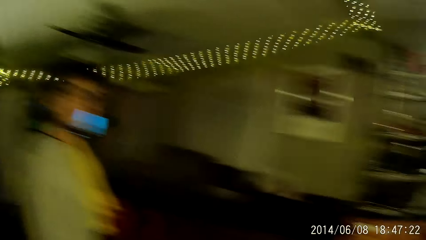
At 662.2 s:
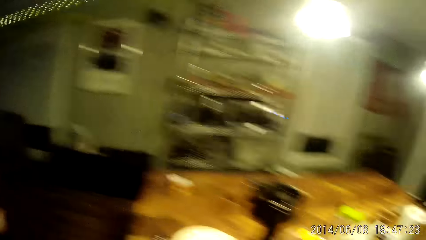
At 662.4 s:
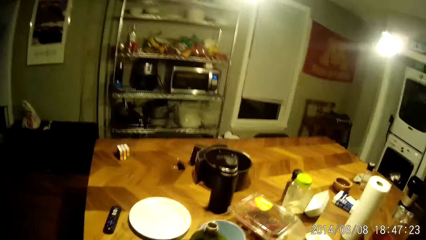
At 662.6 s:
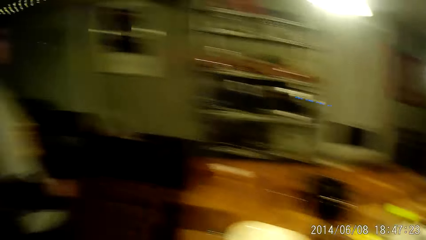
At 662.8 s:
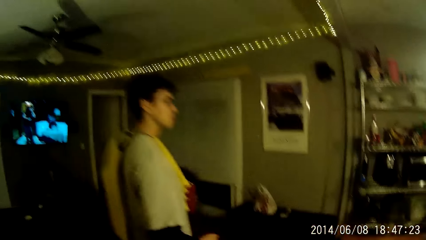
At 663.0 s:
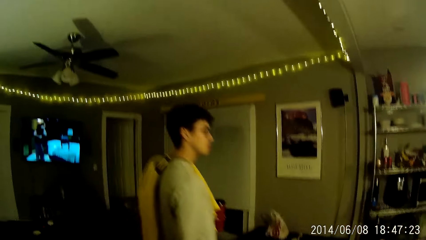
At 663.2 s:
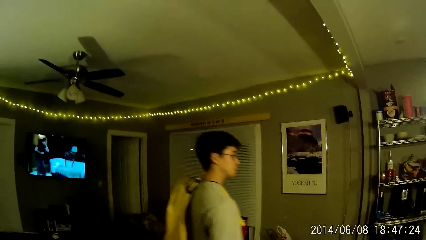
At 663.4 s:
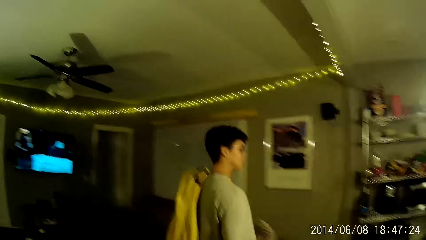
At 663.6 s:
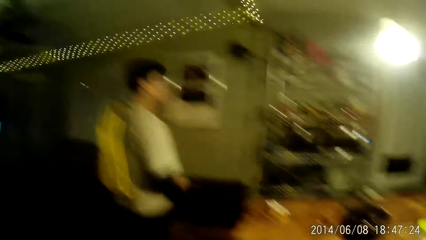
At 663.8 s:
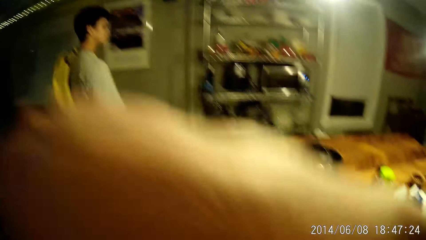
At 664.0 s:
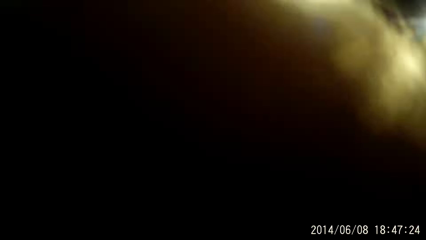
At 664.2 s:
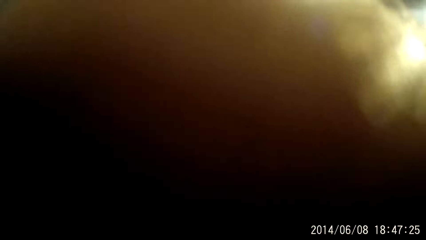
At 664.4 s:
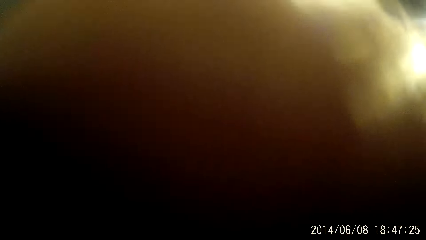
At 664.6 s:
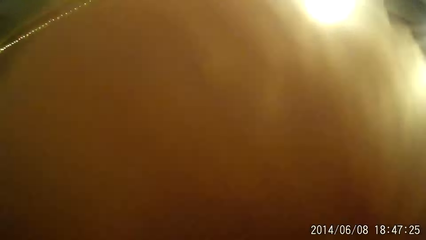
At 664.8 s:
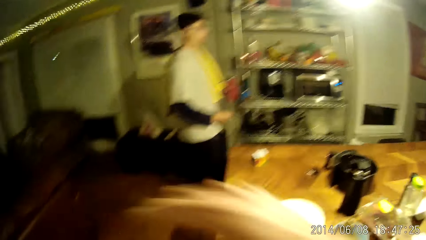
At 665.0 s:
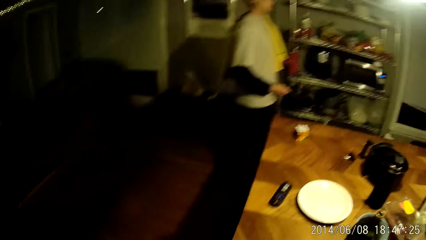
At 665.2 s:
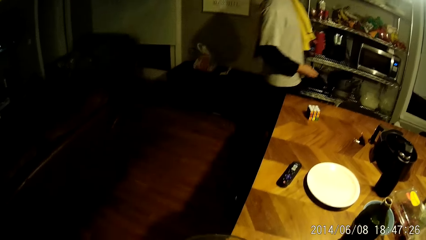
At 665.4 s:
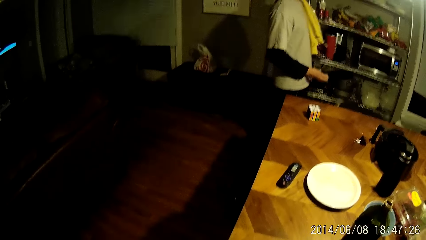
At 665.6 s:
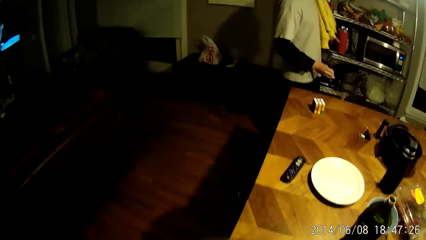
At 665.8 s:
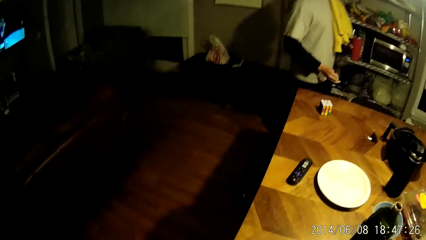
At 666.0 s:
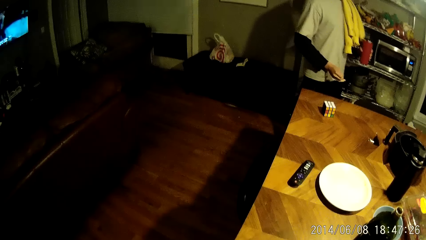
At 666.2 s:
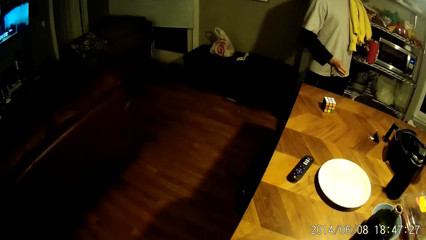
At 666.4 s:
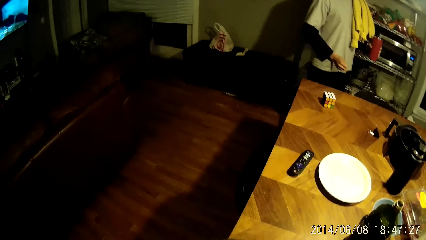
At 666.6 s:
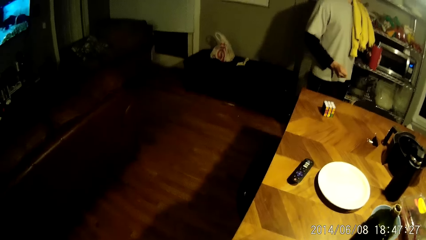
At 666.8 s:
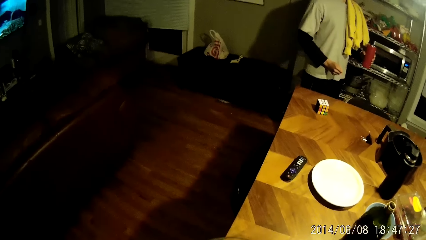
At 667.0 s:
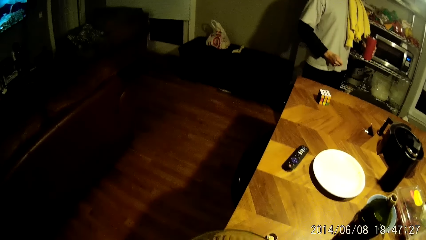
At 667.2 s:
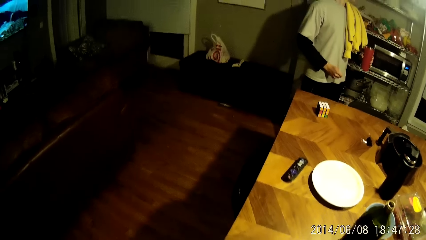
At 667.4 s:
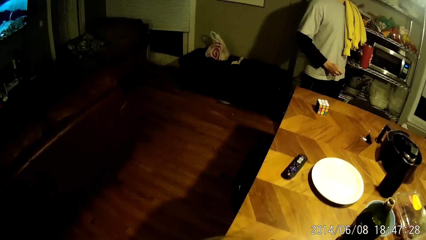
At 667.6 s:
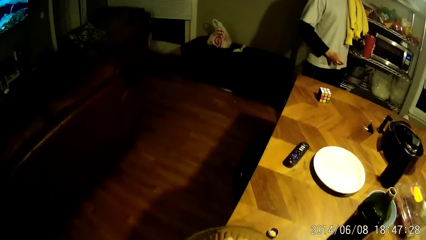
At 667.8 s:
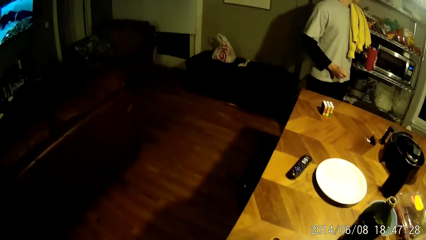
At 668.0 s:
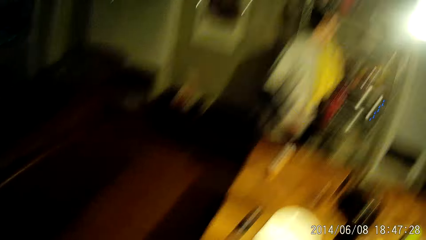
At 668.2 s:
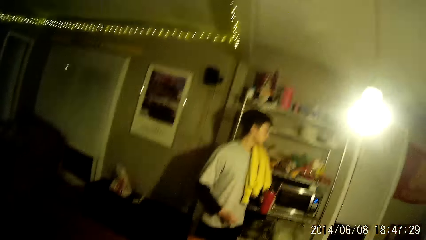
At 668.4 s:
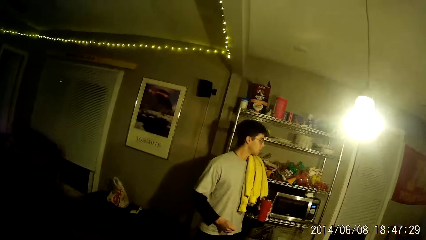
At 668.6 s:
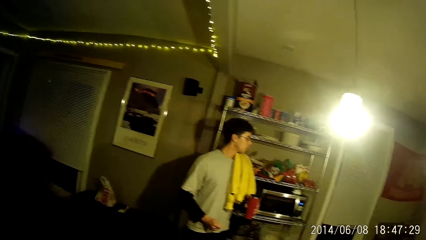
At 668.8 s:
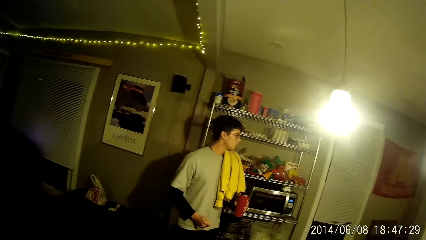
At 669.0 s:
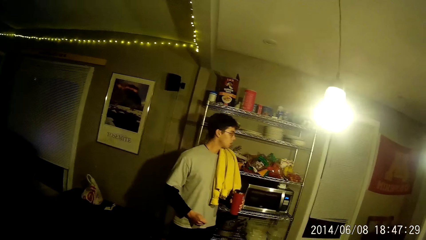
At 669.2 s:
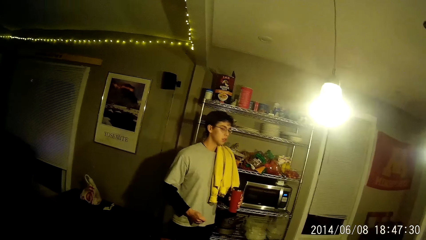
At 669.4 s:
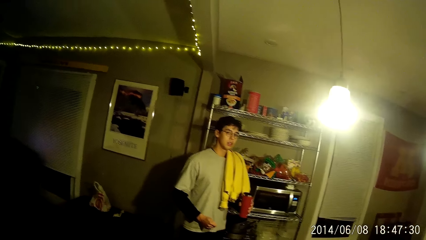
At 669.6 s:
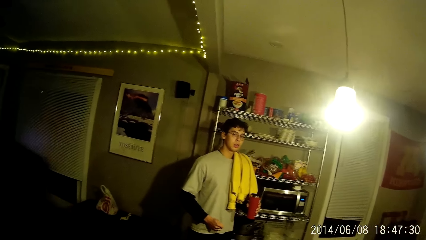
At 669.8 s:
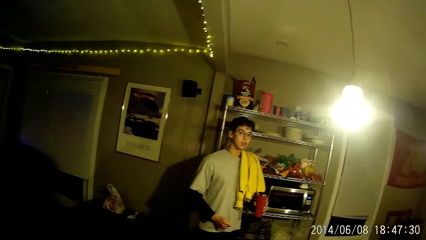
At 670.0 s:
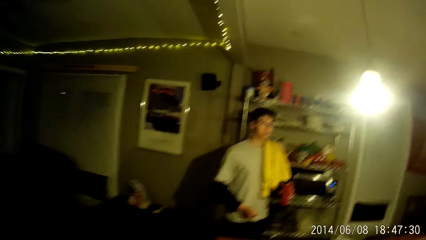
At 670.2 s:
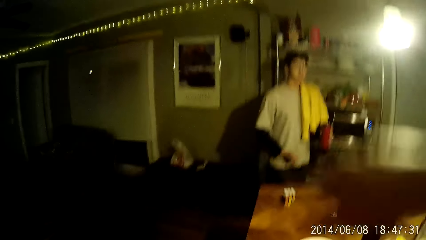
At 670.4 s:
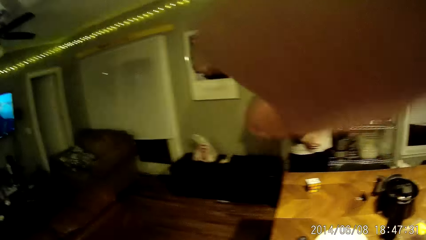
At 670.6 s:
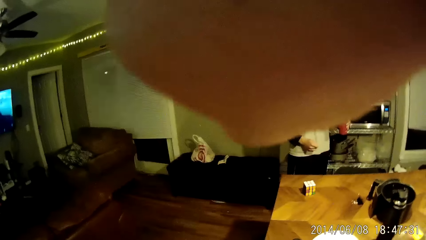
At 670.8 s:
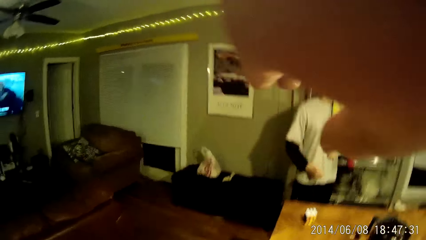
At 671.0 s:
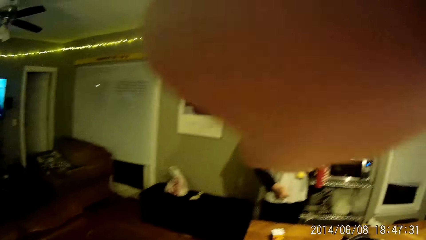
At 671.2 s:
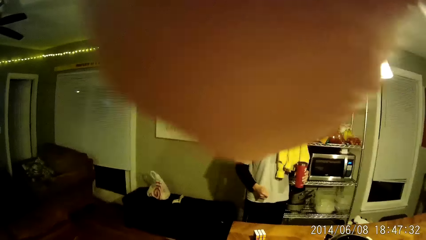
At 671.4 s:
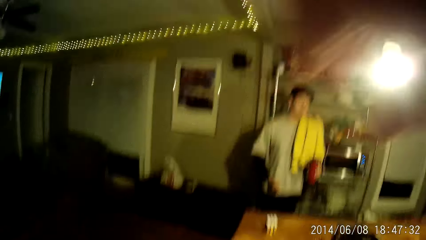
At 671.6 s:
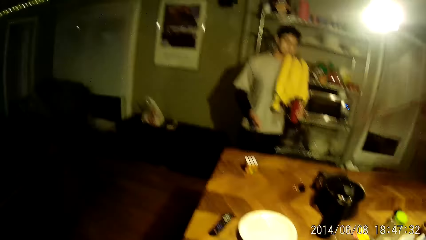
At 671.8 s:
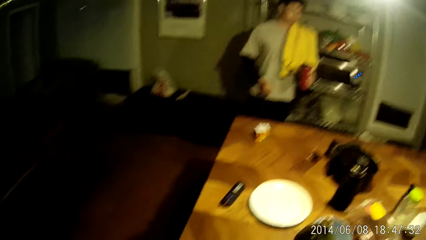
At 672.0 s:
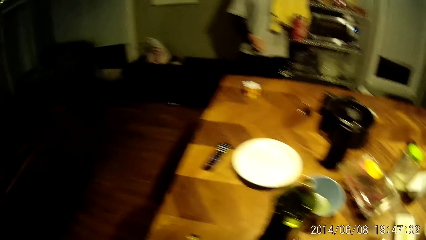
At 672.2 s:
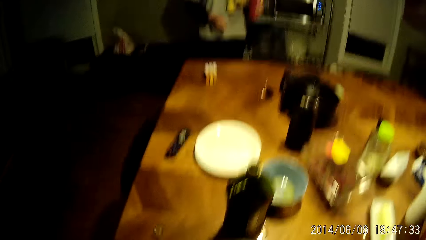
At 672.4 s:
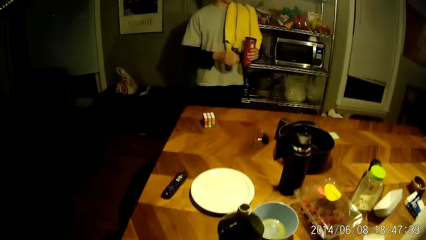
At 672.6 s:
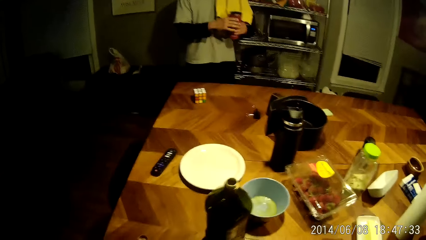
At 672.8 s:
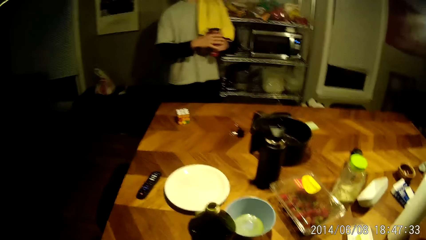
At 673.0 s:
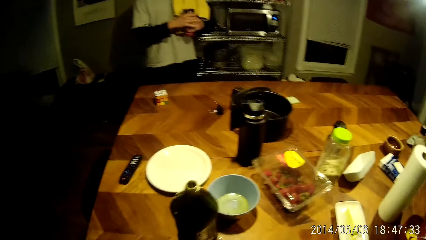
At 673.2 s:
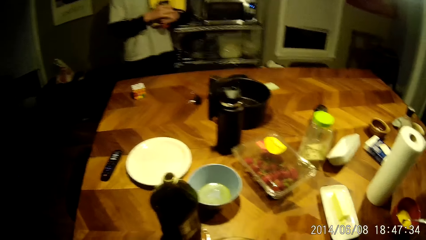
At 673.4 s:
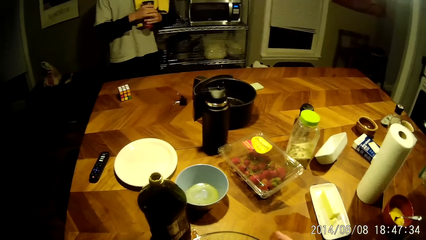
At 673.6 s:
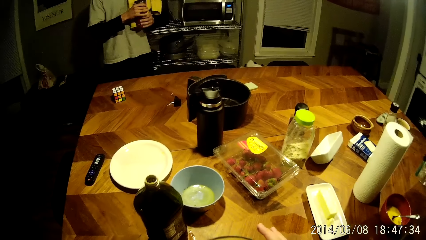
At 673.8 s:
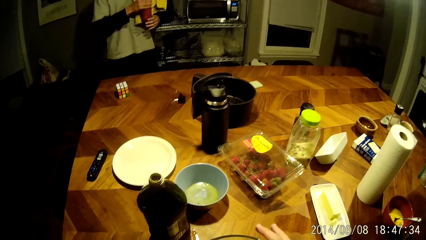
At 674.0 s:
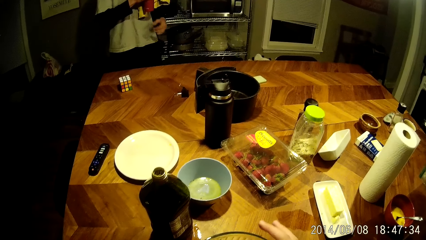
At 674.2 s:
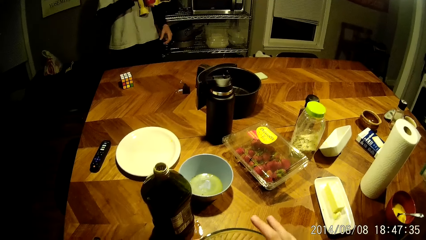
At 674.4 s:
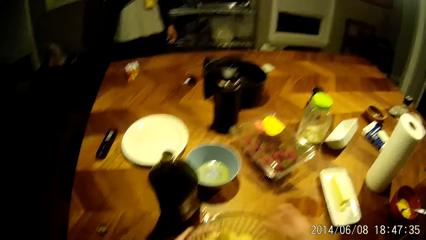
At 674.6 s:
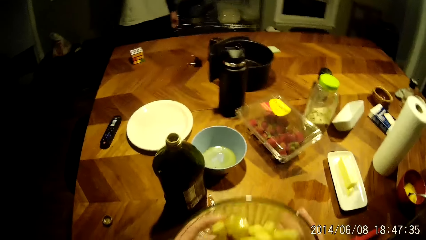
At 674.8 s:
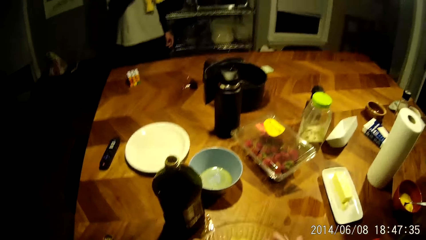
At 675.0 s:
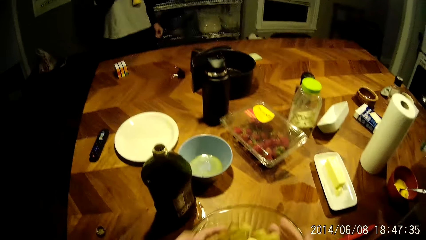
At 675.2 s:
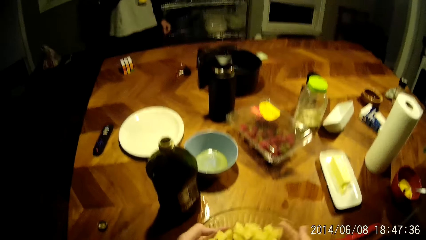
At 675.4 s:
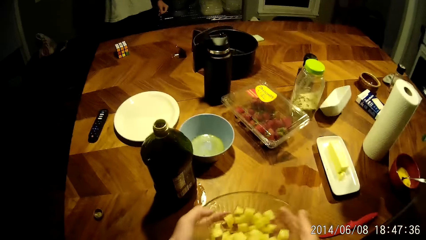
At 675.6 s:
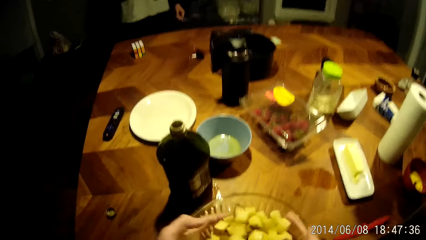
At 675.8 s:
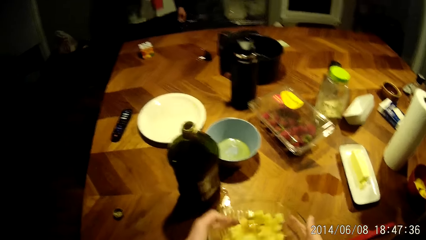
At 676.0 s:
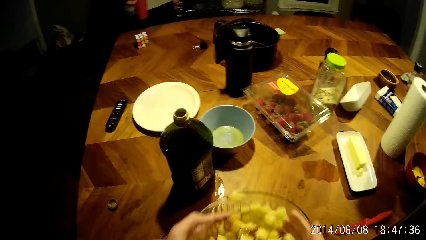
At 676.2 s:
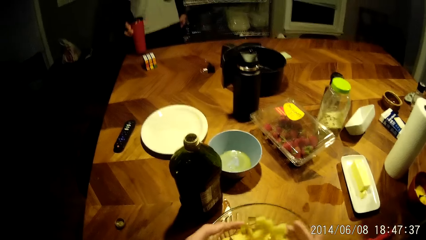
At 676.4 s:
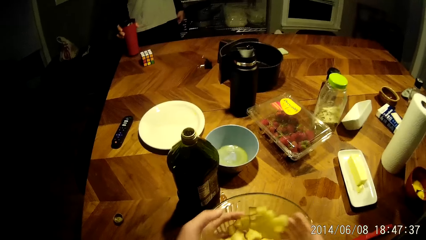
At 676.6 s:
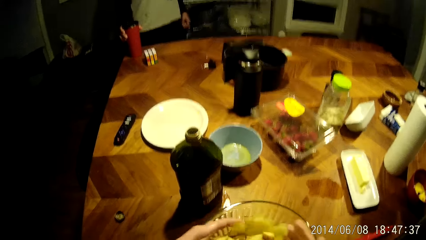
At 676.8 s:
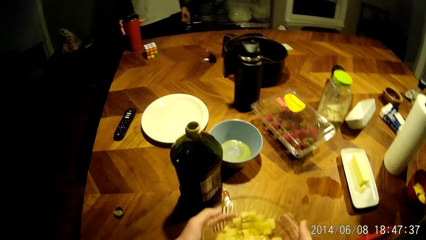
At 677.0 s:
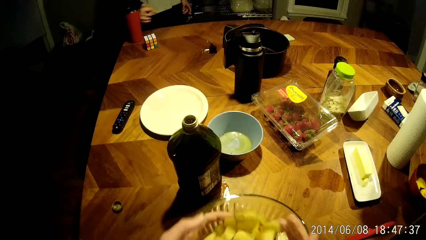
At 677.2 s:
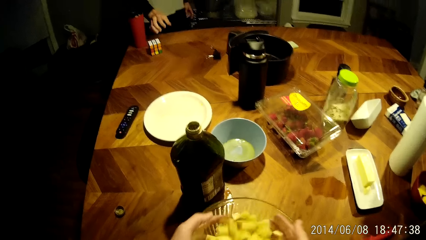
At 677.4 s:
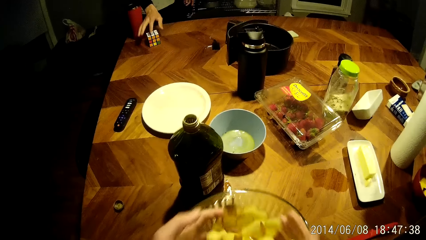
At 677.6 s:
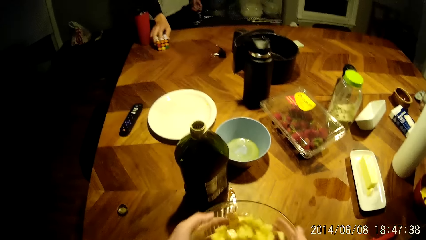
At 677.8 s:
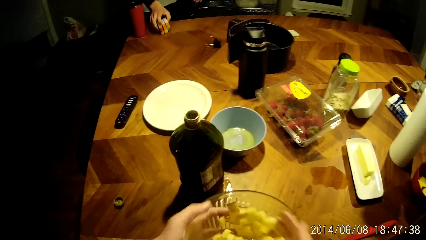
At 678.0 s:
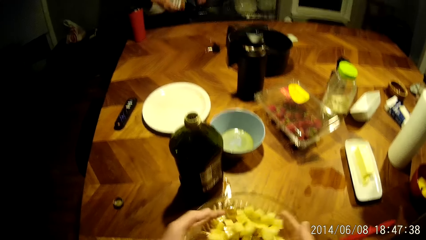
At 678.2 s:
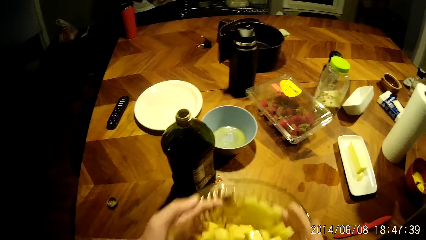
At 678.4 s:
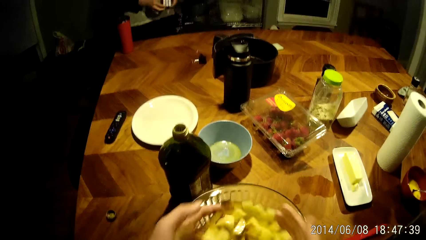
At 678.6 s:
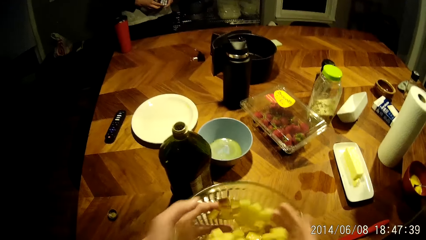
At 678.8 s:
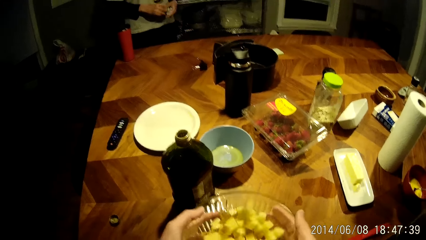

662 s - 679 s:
The camera wearer converses with the boy. He raises the hand. He adjusts his camera with his right hand. He wipes his face with his right hand. The boy passes the cup from his left hand to his right hand. The camera wearer removes dirt from the bowl with his right hand. He shakes the bowl with both hands. The boy places the cup on the table with his right hand. The boy picks a magic cube from the table with his right hand and plays with the magic cube with both hands.
